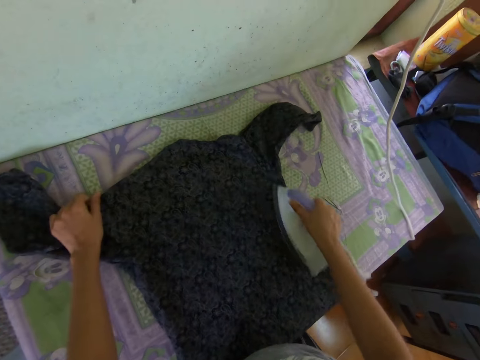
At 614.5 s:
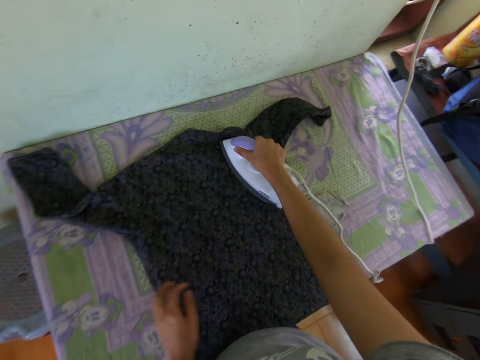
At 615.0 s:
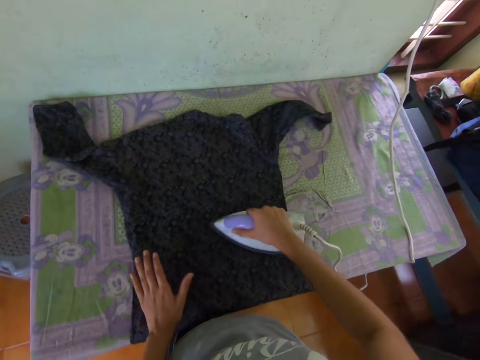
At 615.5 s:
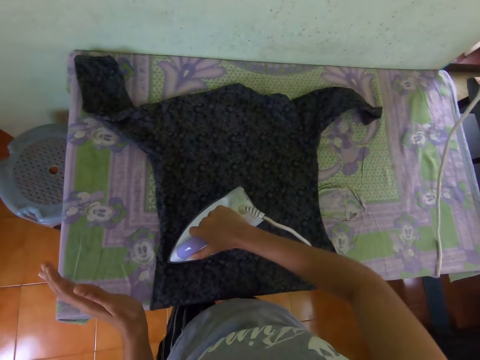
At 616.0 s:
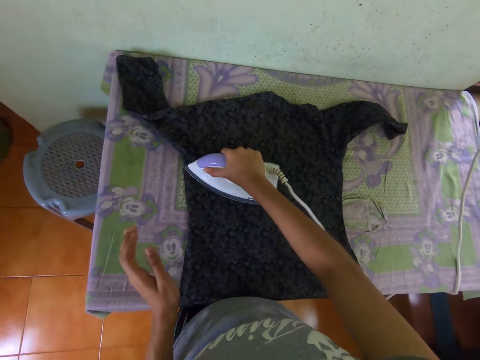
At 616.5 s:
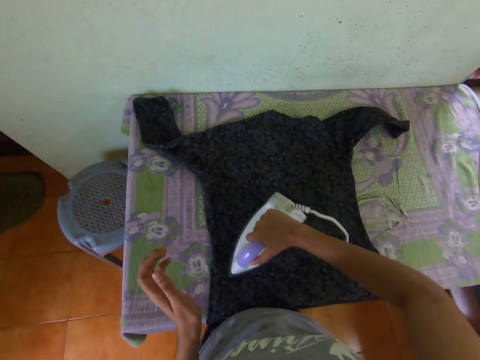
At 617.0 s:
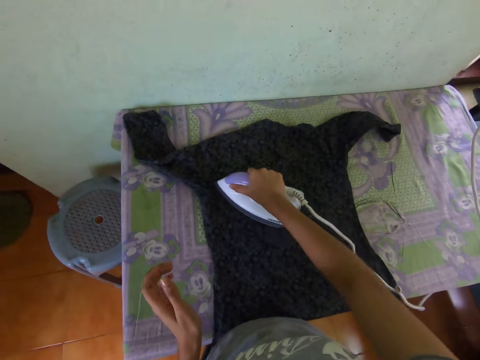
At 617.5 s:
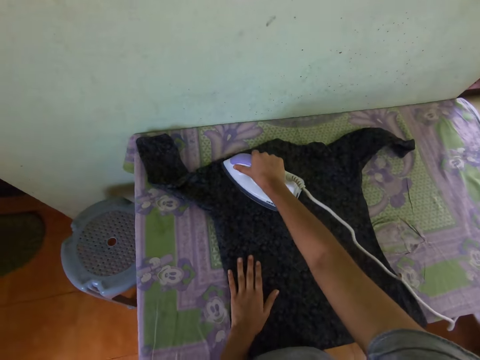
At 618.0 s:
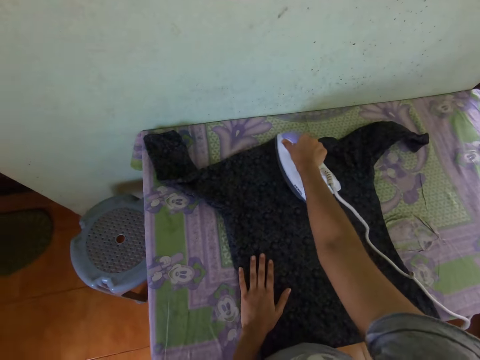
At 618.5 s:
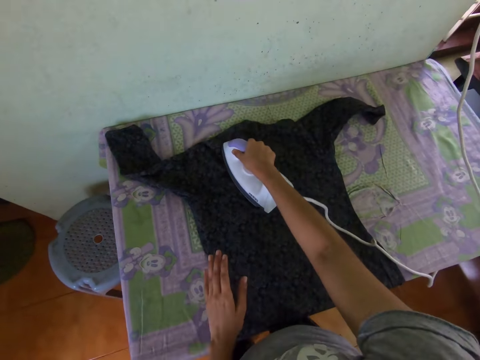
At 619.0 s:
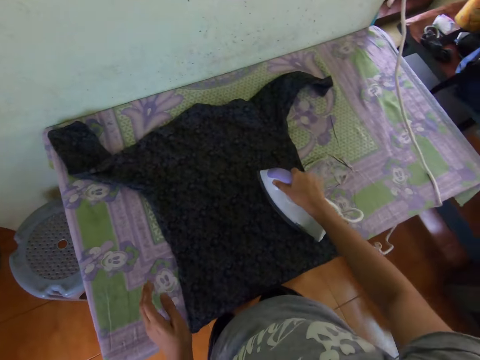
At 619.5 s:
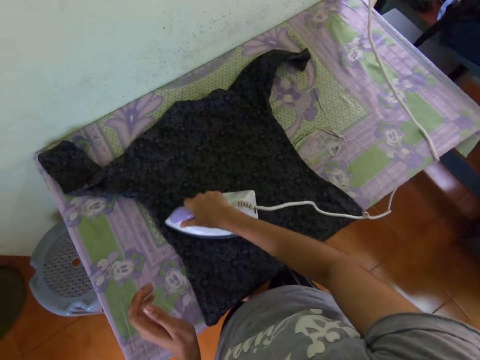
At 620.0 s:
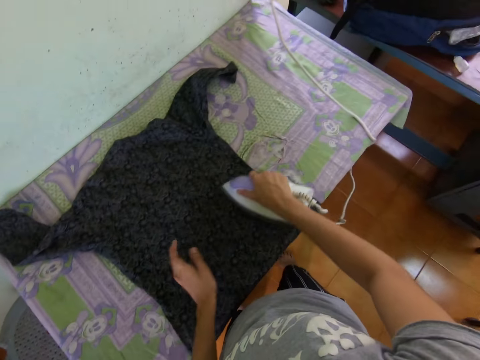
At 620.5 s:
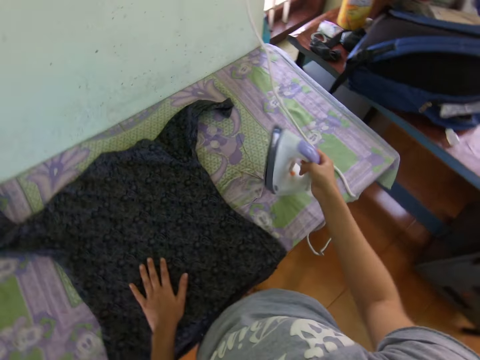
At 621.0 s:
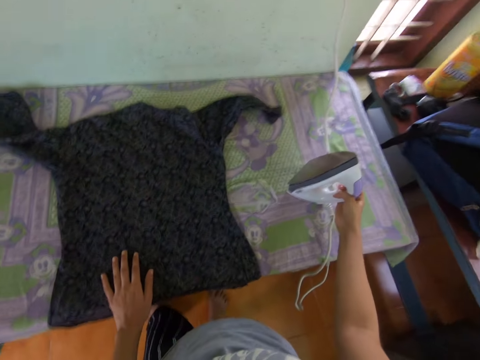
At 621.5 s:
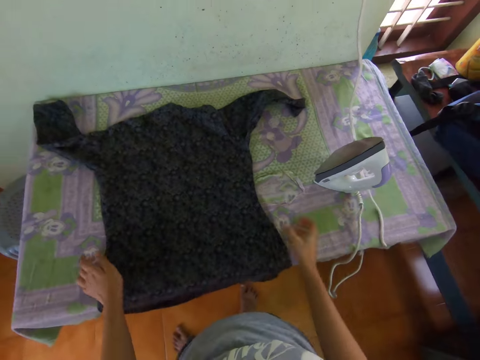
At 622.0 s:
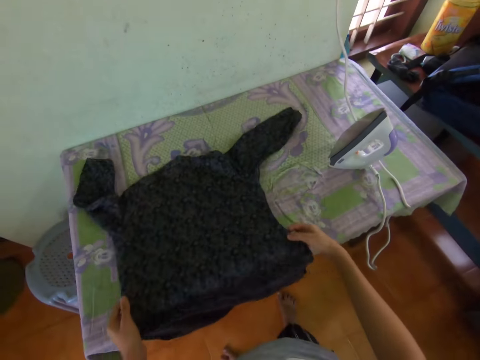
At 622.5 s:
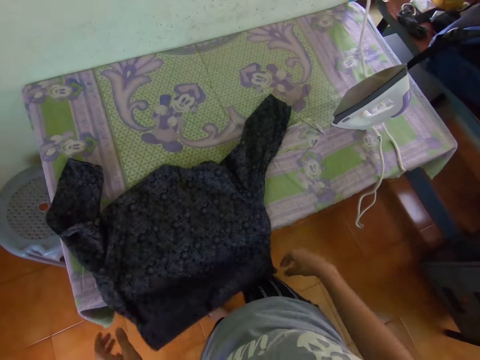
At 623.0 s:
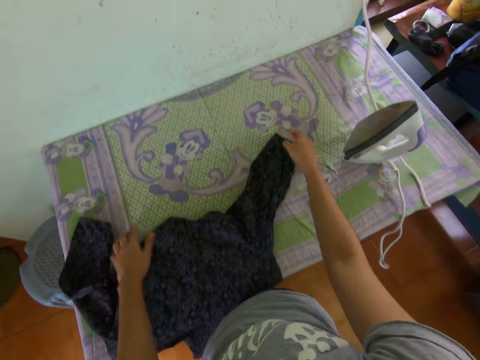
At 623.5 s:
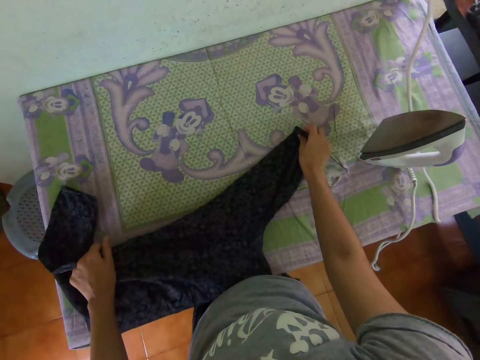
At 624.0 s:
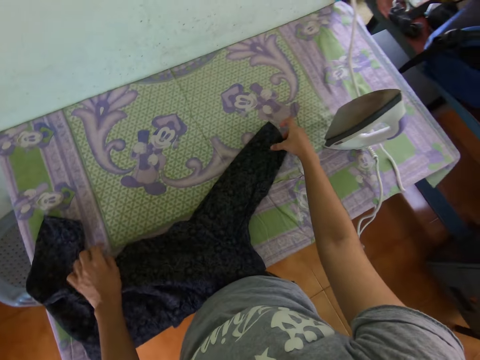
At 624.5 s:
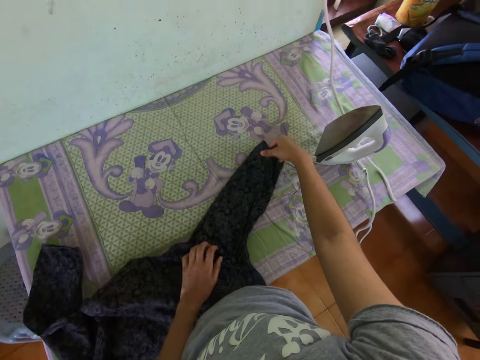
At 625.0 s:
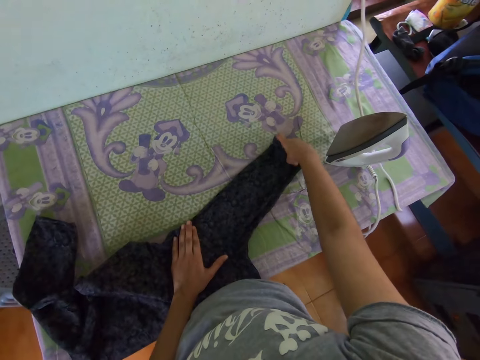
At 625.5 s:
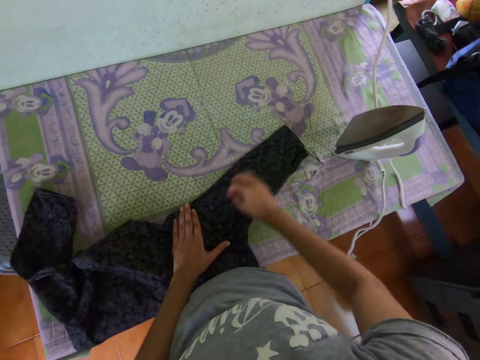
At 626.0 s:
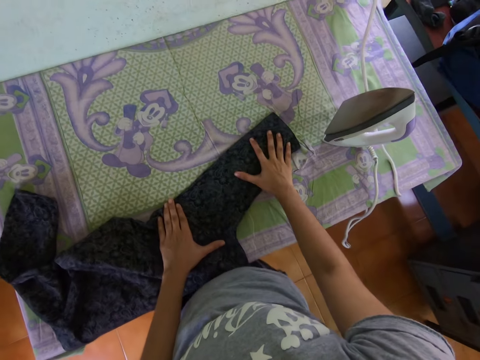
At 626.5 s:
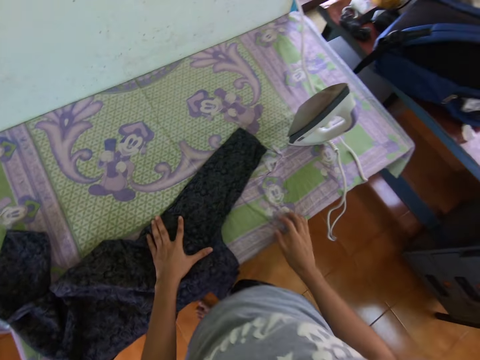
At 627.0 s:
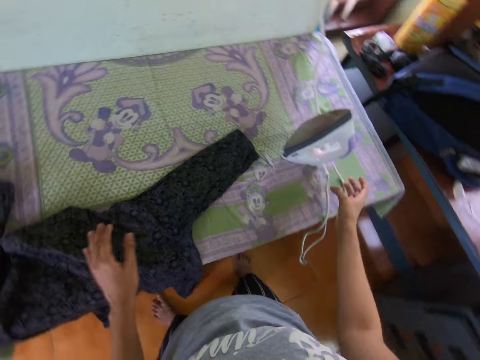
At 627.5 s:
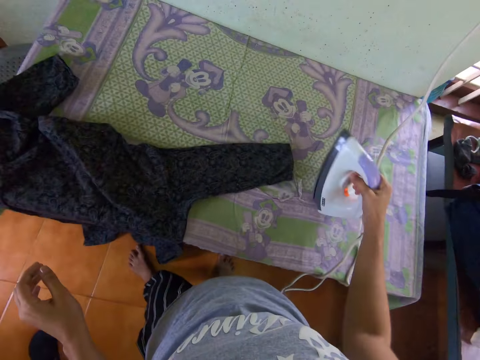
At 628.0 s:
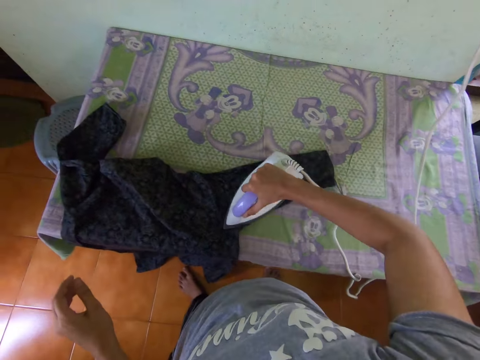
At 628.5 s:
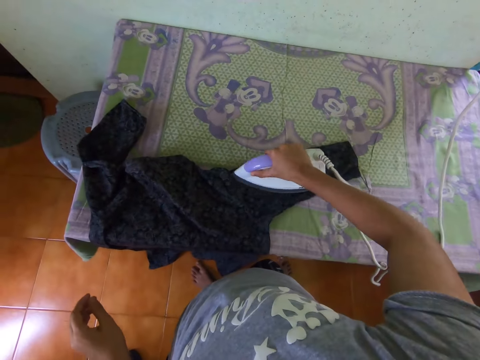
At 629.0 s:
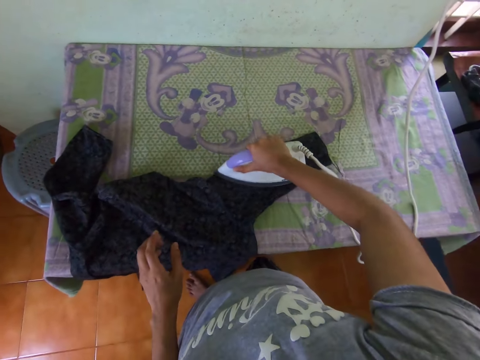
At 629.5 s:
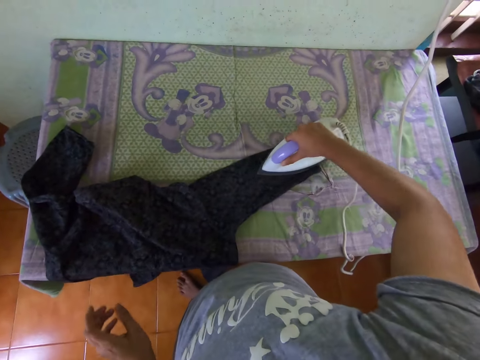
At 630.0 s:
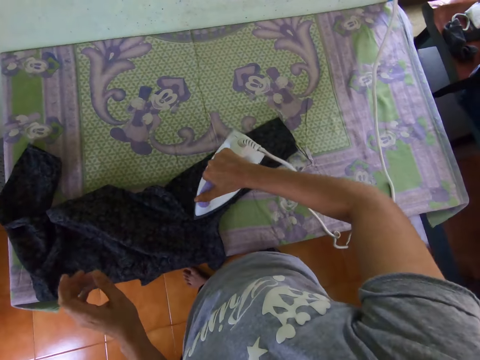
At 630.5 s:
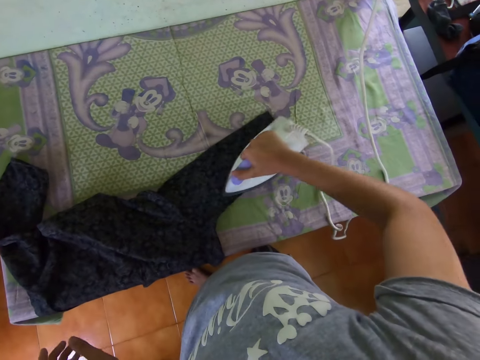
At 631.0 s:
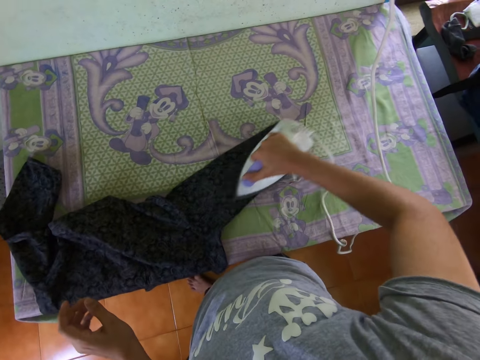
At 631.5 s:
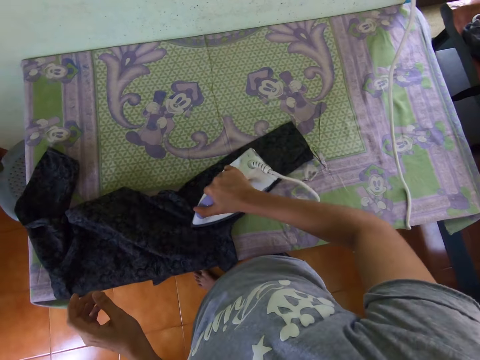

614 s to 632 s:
The camera wearer places the iron box on the table. They straighten the shirt. They pick the iron box. They iron the shirt.

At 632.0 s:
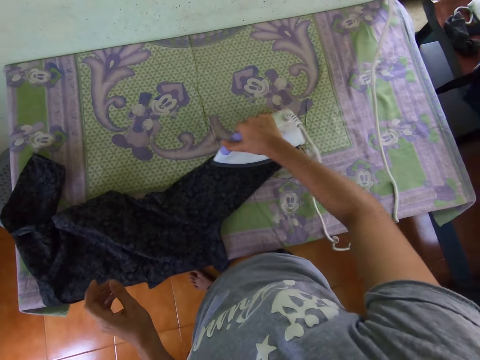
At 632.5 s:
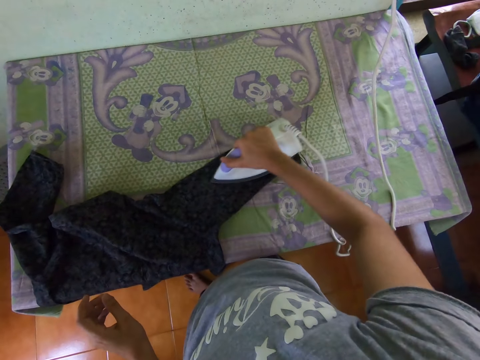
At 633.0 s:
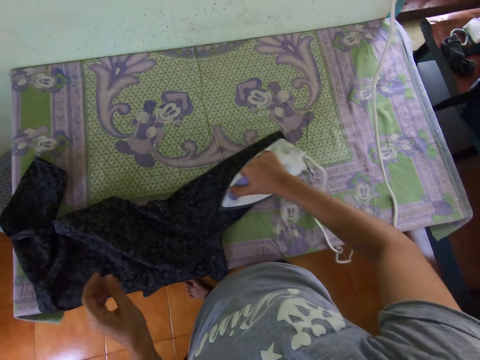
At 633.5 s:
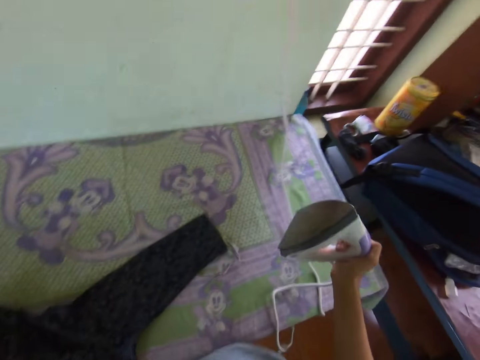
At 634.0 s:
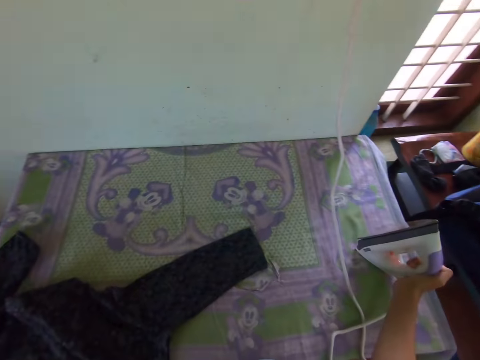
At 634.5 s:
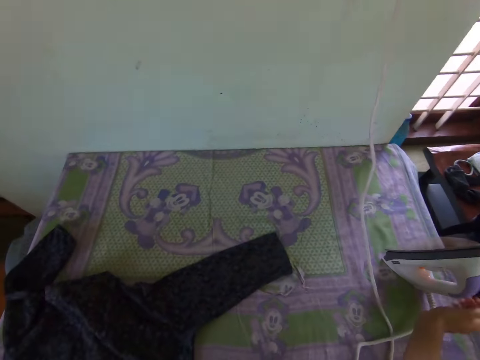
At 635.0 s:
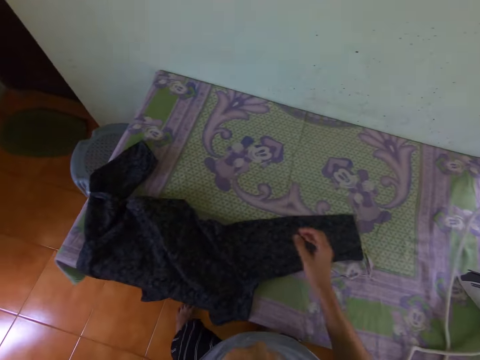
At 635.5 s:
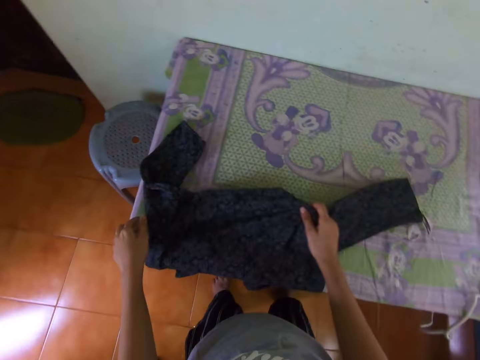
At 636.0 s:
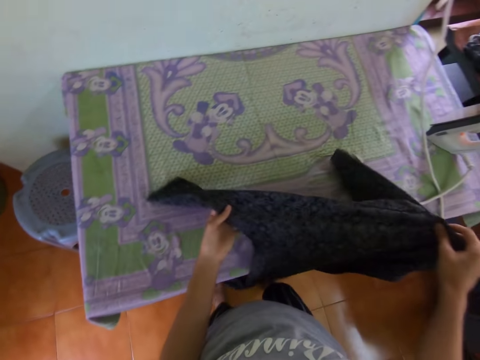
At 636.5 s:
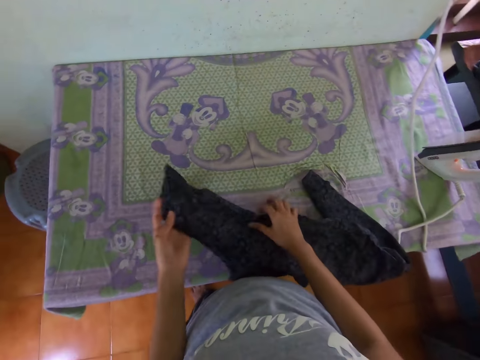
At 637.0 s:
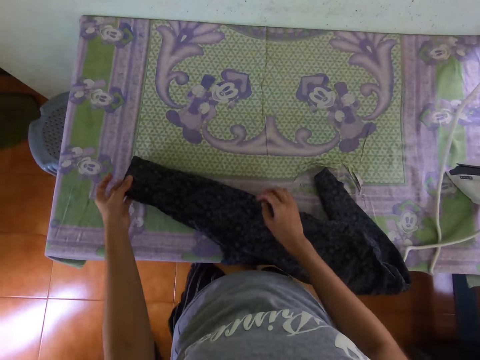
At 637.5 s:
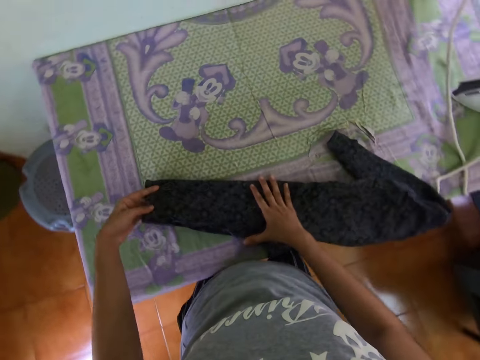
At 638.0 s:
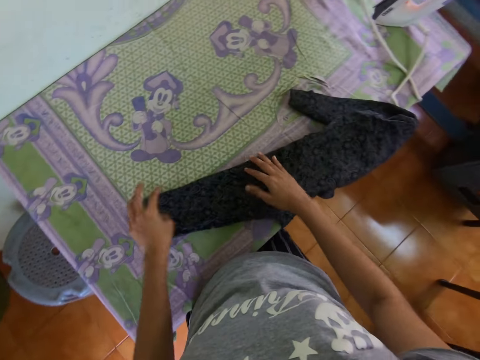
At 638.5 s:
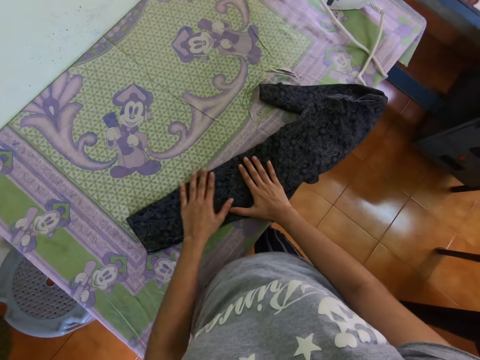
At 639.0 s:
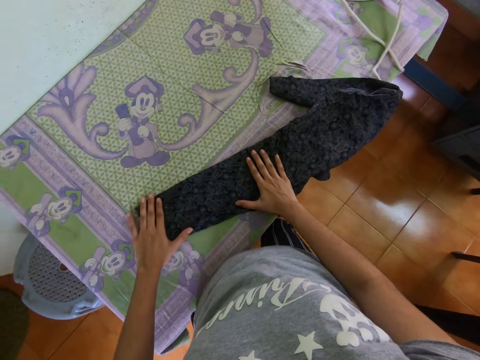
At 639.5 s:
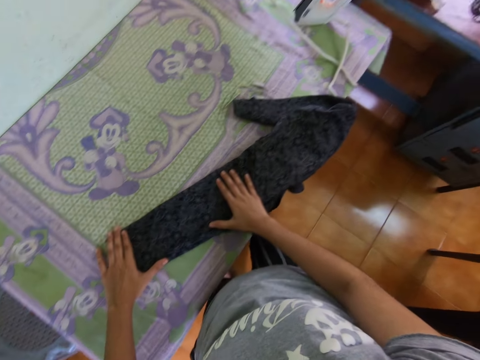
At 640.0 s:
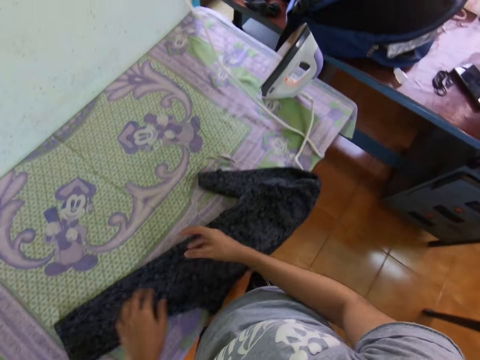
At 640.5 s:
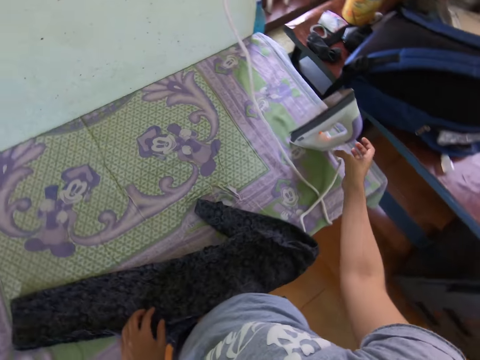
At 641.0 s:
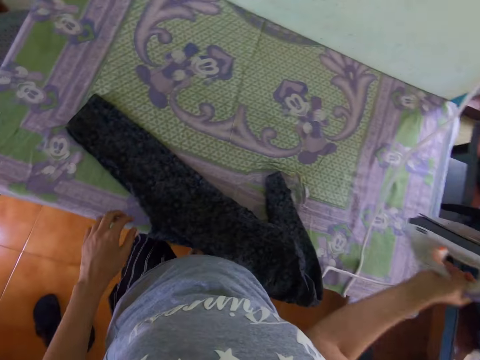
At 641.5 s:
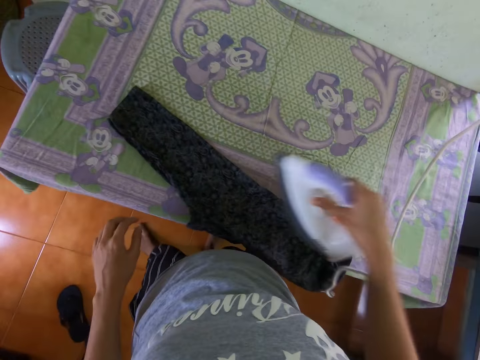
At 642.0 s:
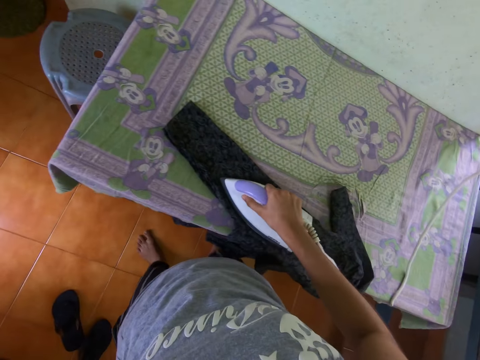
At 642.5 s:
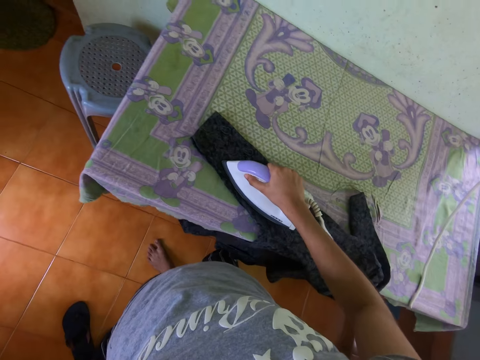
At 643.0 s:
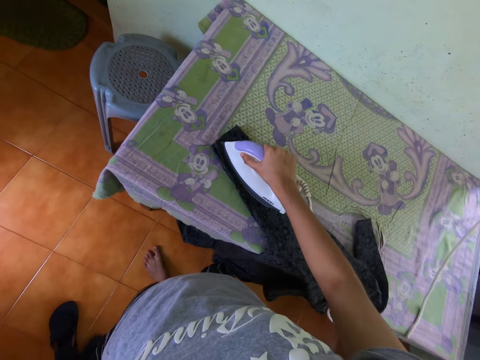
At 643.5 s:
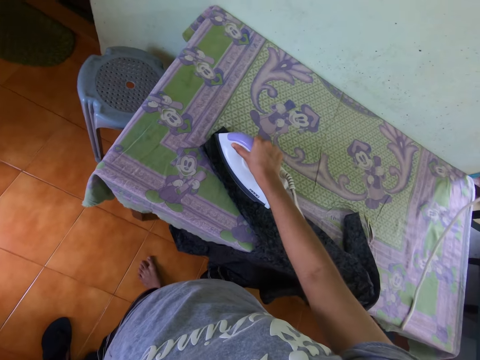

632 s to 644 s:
The camera wearer places the iron box on the table. They straighten the shirt. They pick the iron box. They iron the shirt.
